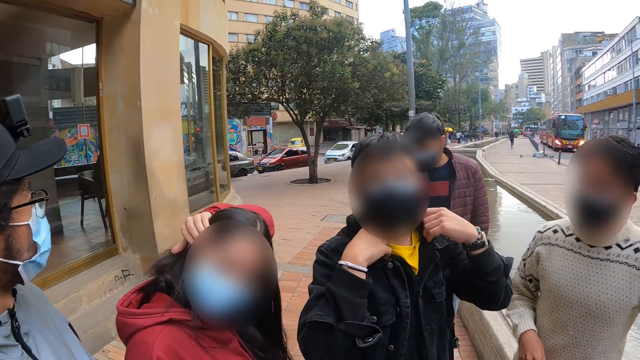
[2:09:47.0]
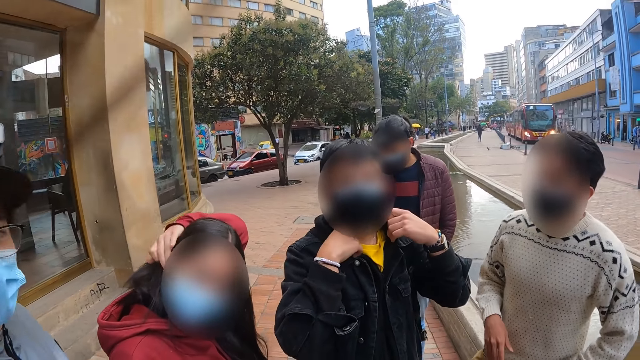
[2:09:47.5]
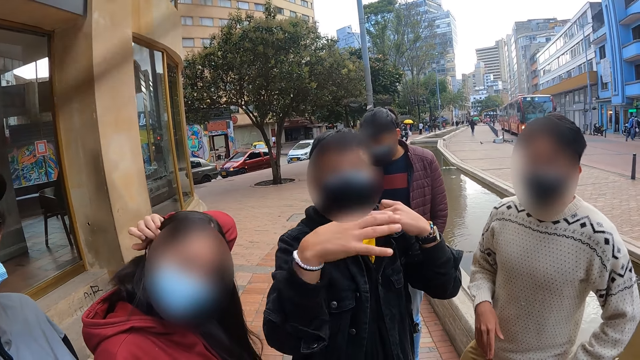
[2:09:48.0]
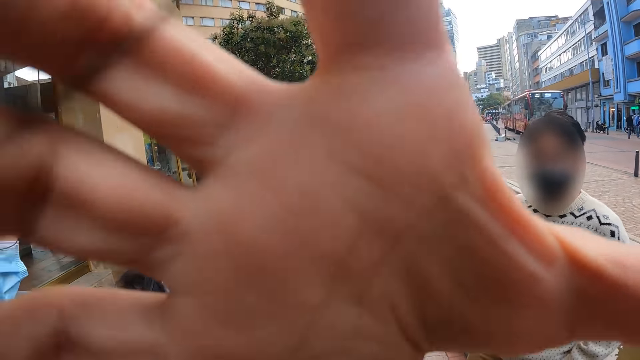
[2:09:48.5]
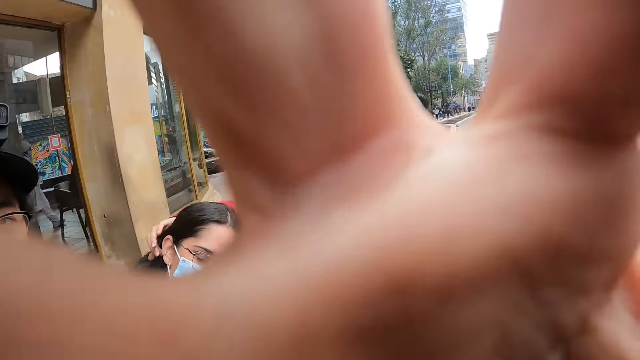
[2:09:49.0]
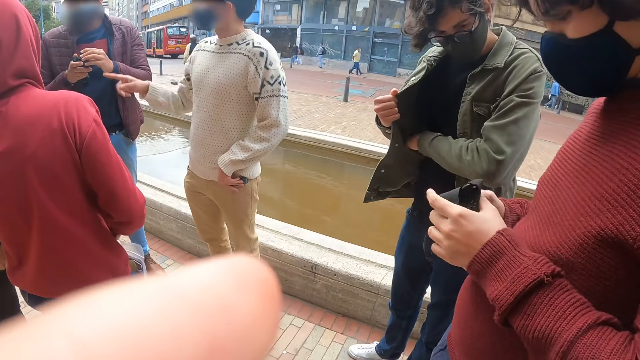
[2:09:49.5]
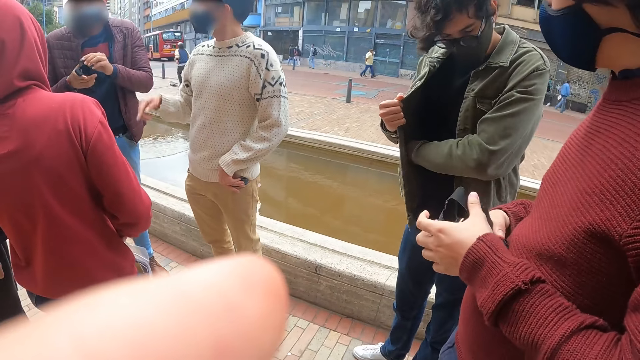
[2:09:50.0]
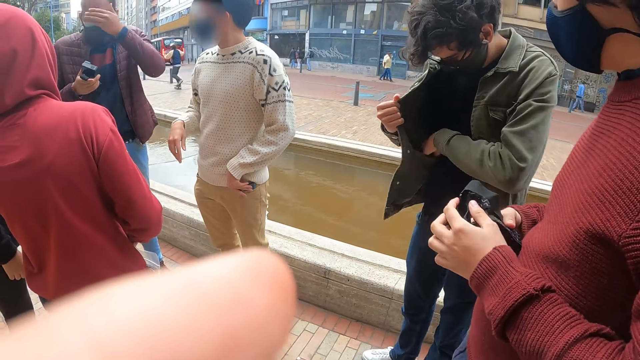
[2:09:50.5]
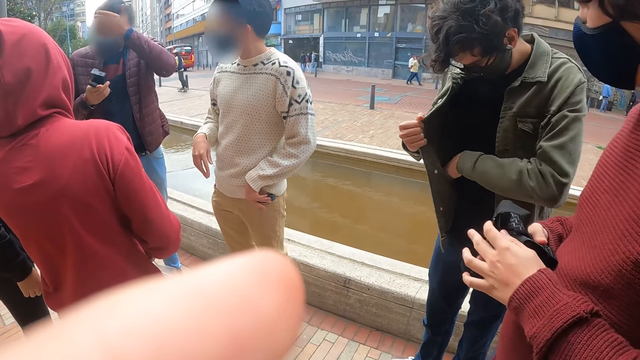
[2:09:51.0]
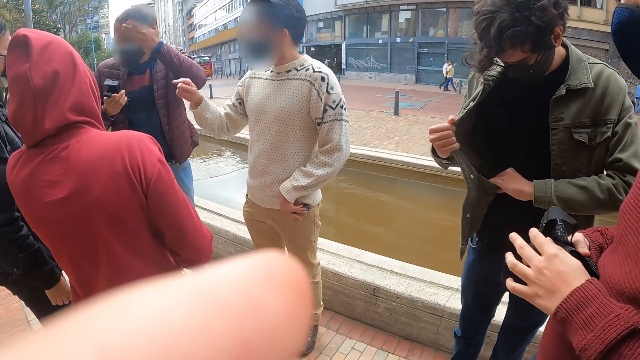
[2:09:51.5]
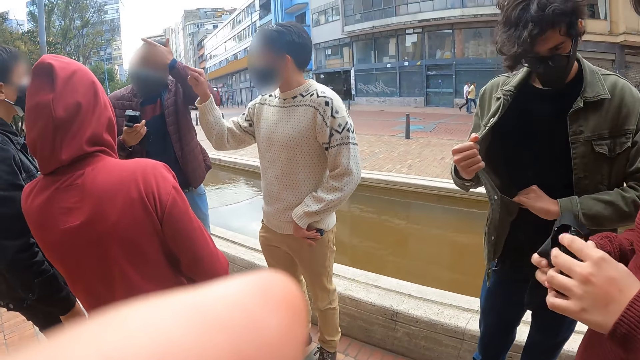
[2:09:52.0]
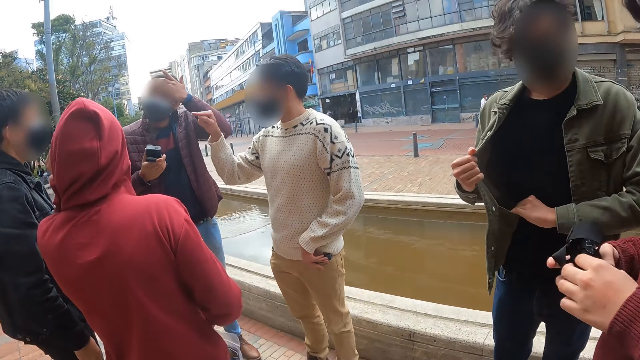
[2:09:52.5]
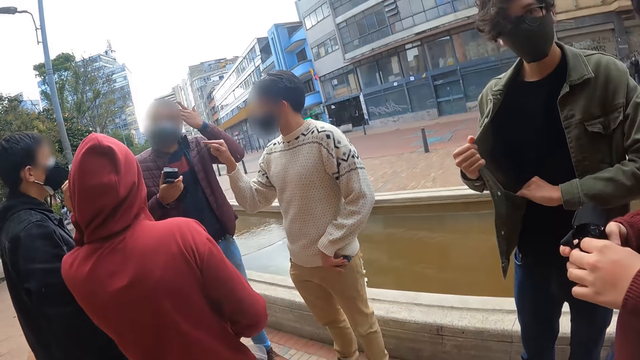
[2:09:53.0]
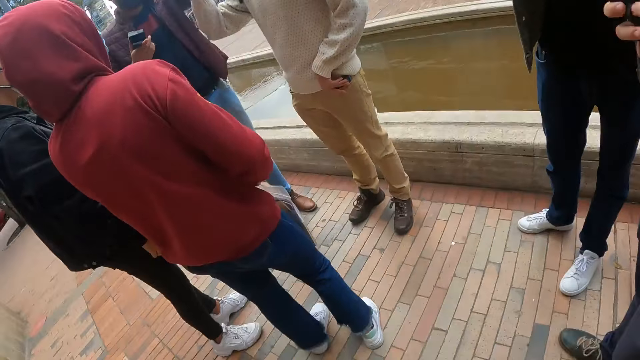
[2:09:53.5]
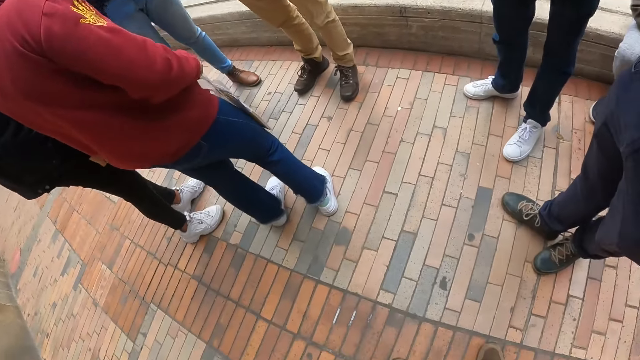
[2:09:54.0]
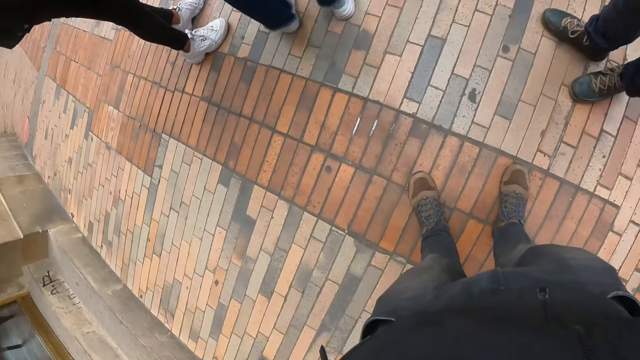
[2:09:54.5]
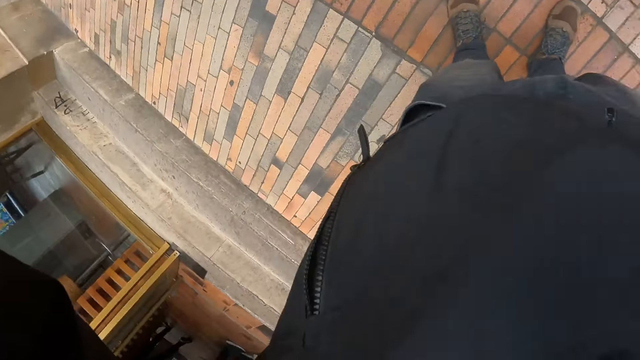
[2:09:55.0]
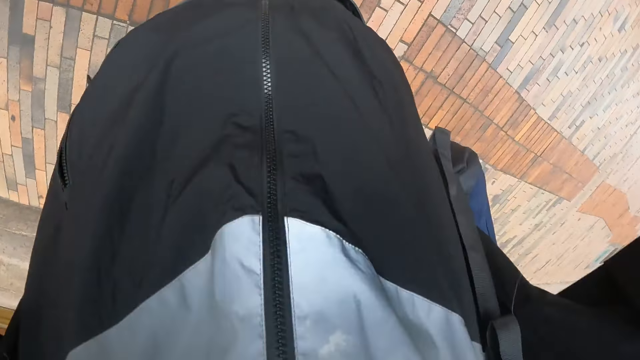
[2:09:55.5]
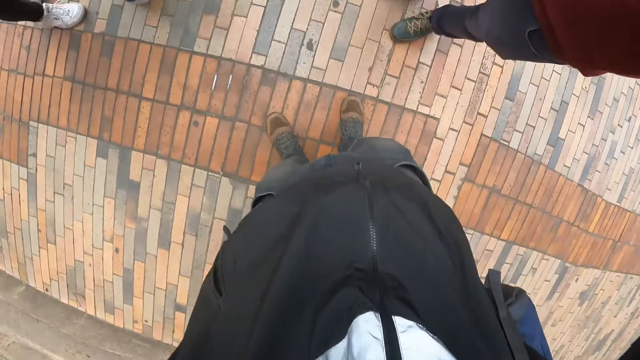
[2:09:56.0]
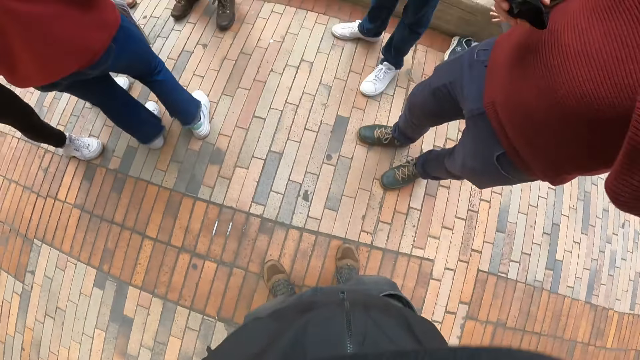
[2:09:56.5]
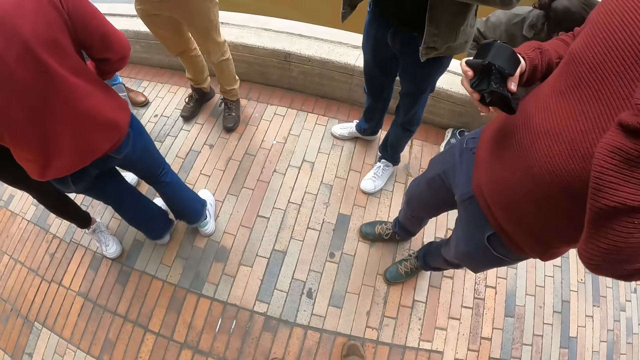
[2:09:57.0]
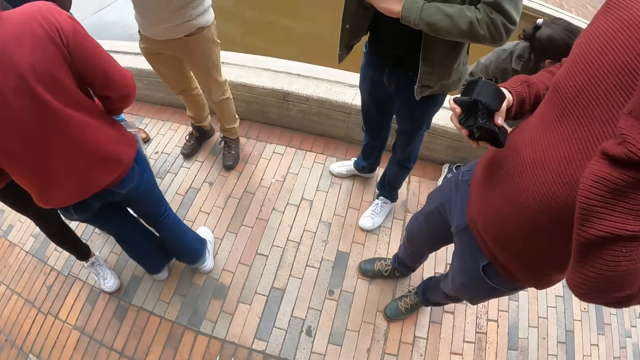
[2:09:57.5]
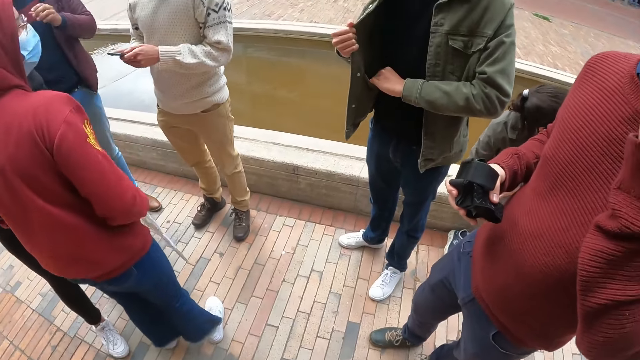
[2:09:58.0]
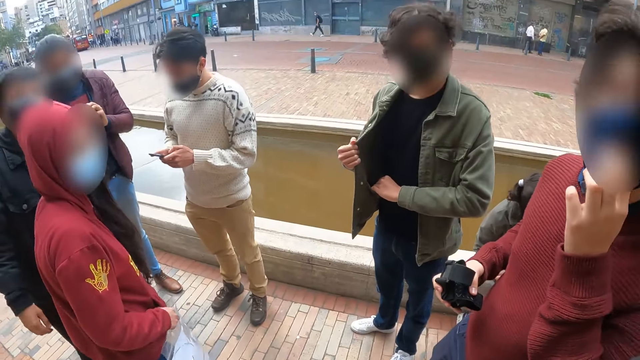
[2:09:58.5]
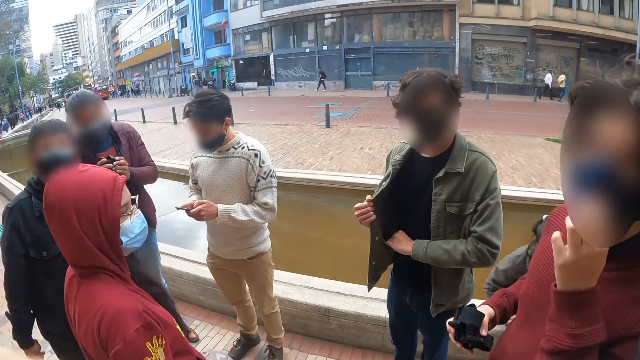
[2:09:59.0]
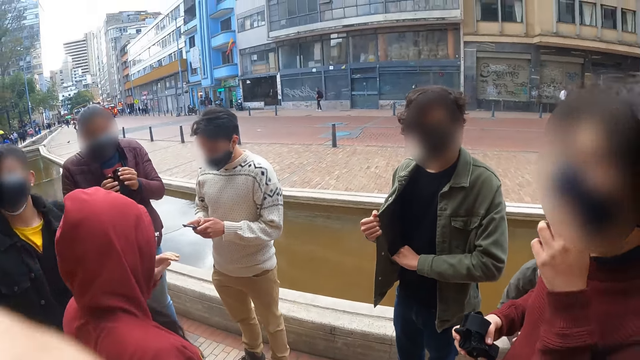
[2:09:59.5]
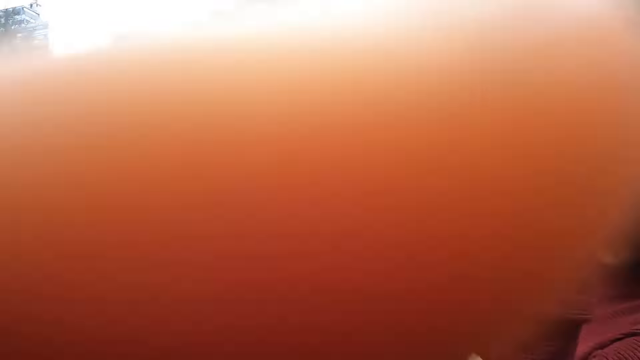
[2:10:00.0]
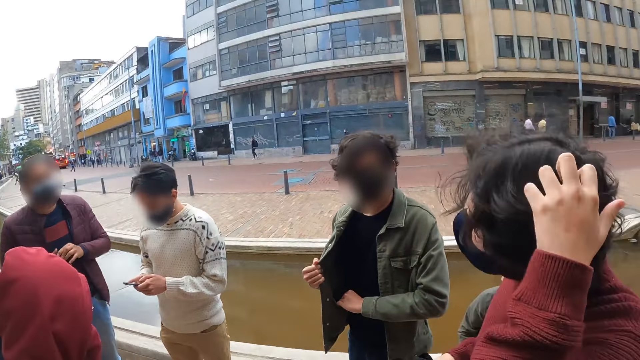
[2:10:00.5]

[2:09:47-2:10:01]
A man moves the left hand. Another man interacts with three women and the first man. The camera wearer looks around. They adjust the camera. The second man interacts with the three women and the first man.

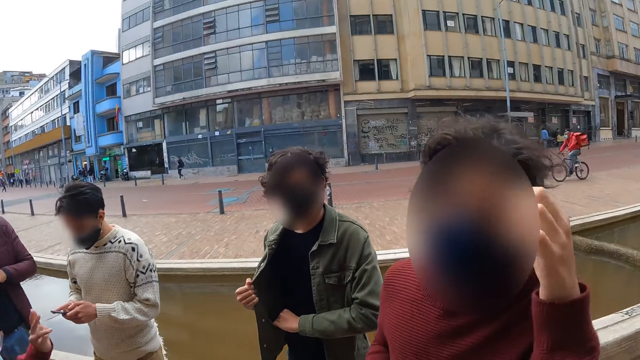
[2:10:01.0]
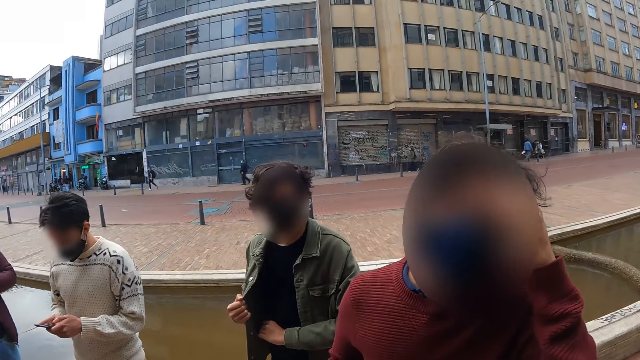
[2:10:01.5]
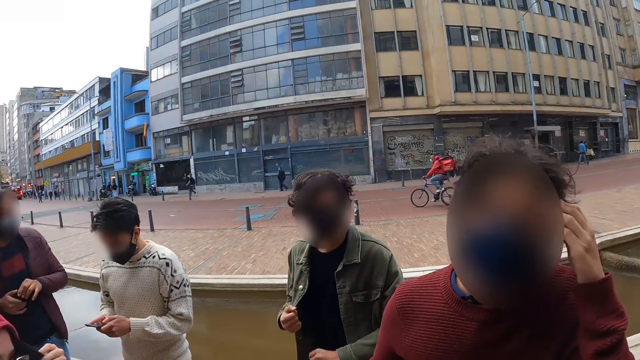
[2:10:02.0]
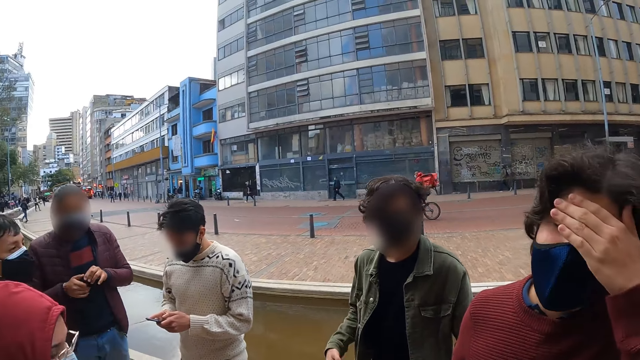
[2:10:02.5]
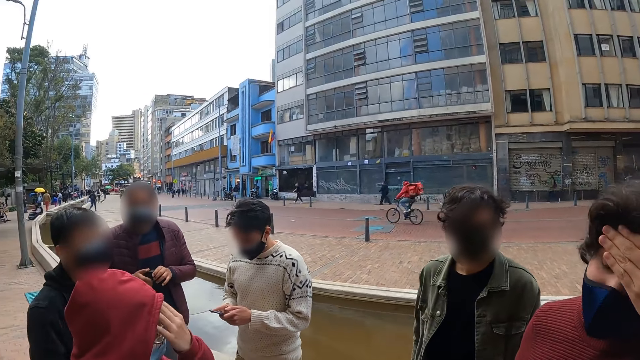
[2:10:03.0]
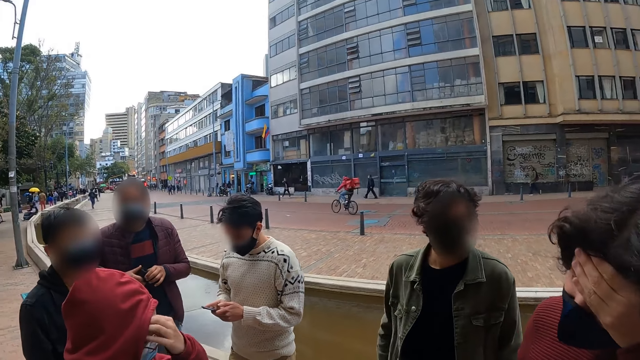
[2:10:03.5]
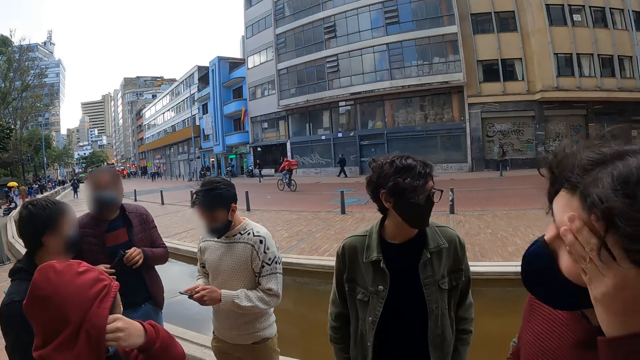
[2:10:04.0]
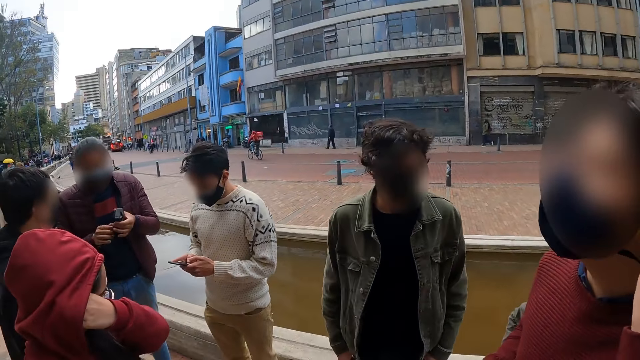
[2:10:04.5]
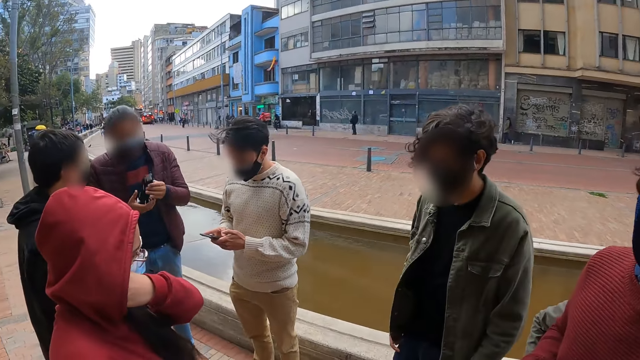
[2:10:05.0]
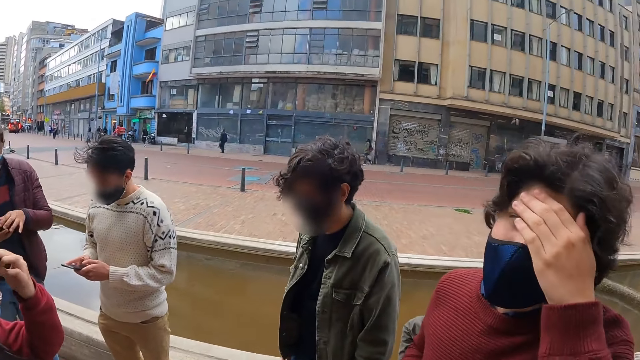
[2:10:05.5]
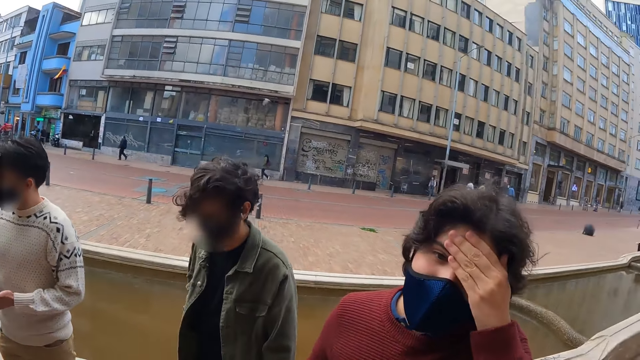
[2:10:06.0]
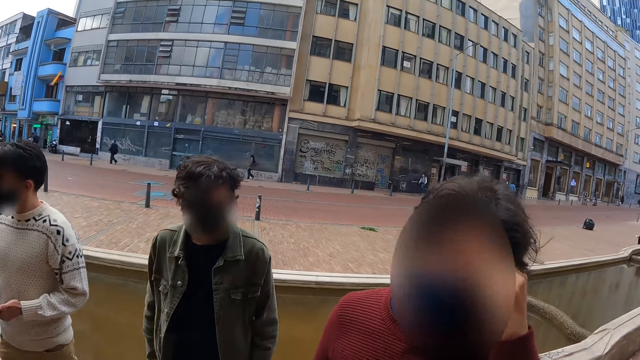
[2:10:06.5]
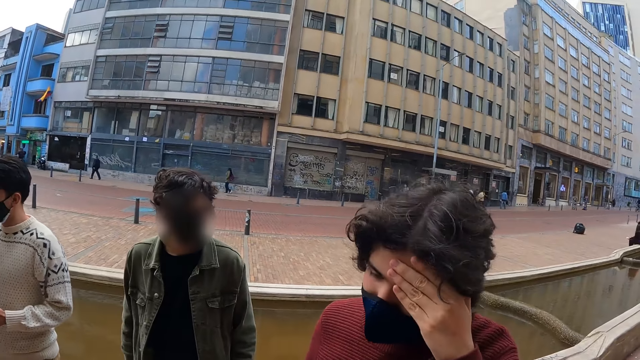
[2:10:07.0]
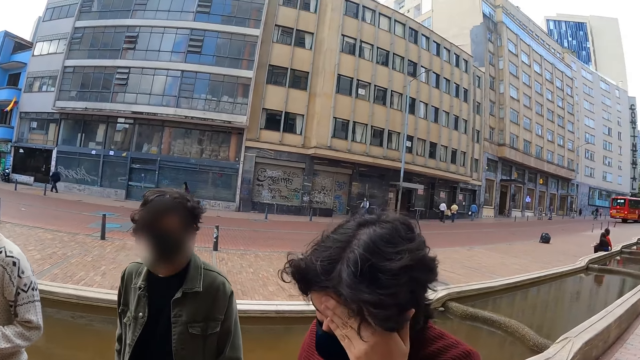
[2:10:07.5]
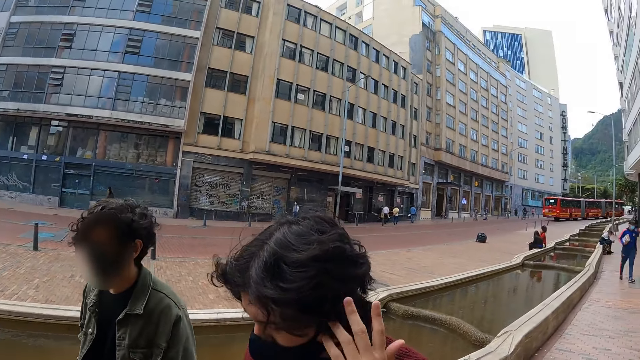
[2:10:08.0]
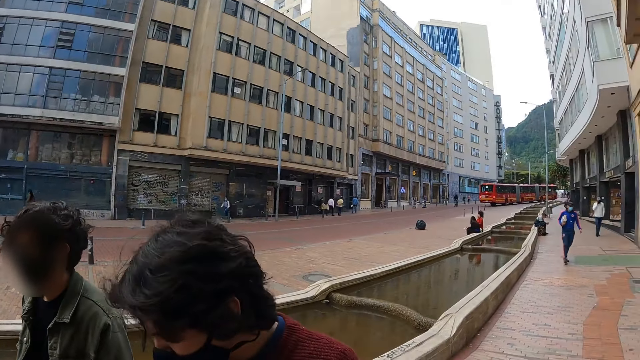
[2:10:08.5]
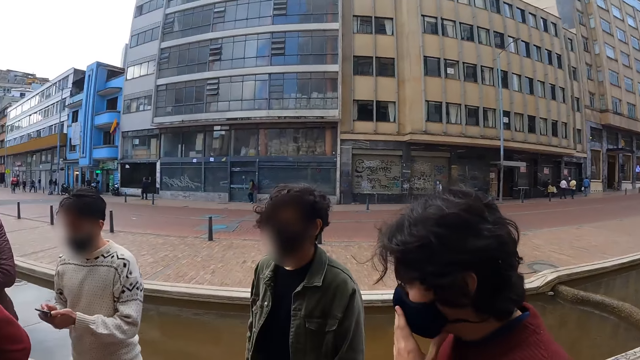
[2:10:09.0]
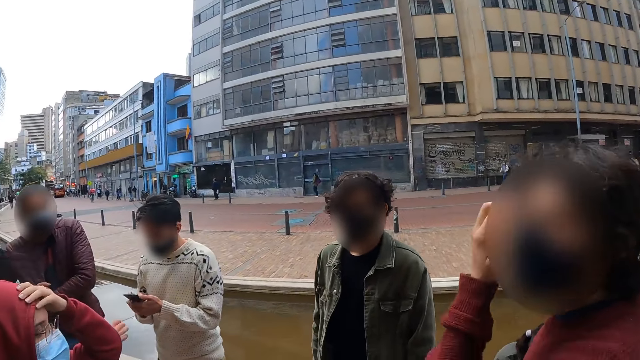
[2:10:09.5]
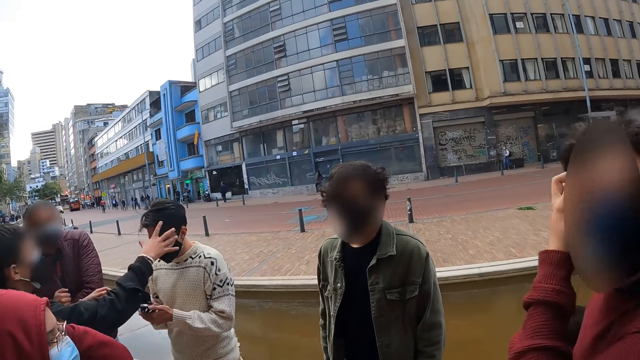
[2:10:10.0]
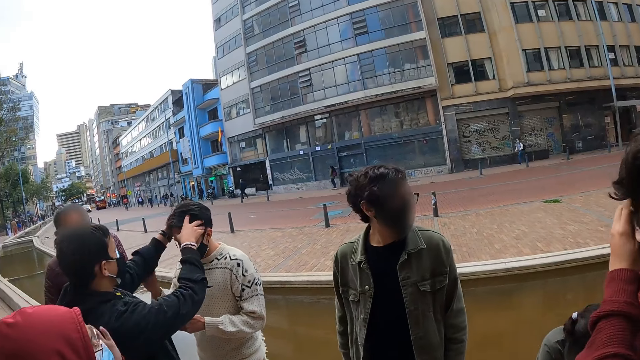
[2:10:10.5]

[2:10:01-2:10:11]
The camera wearer looks around.
